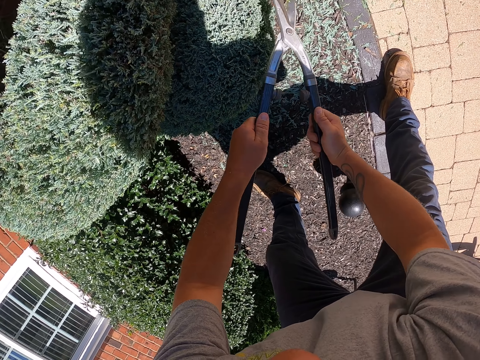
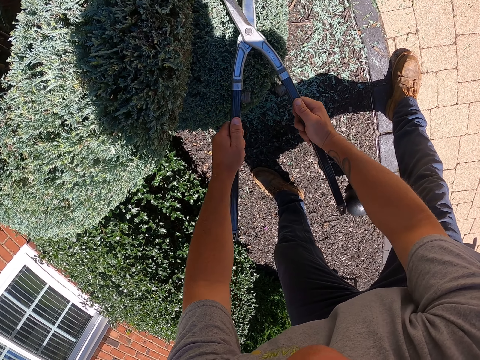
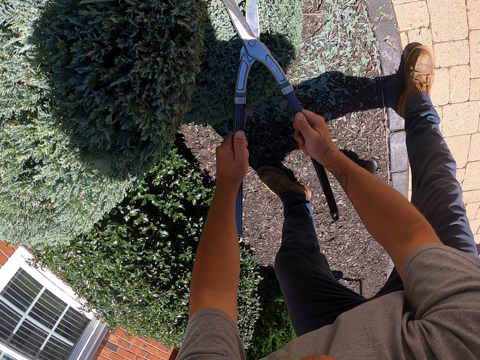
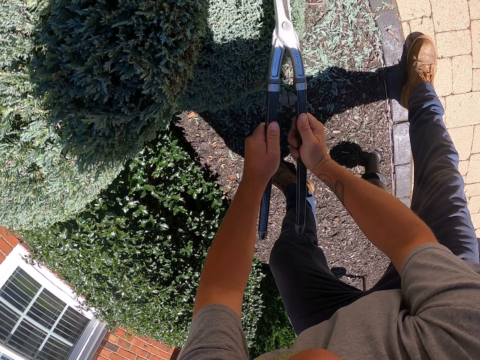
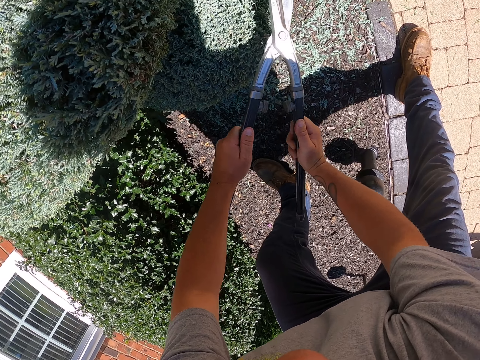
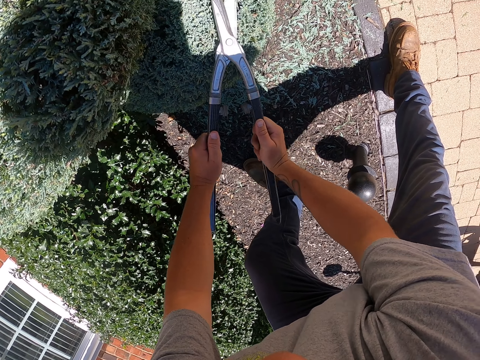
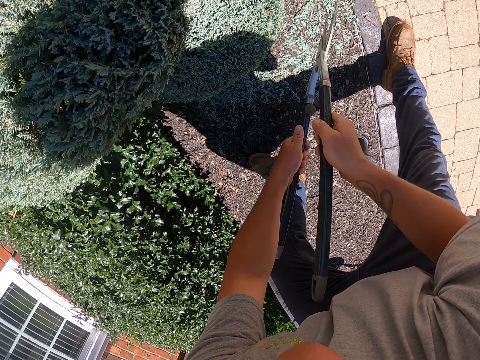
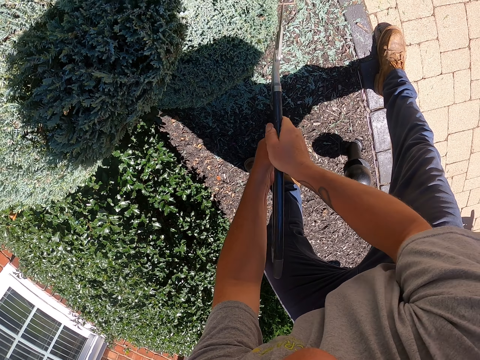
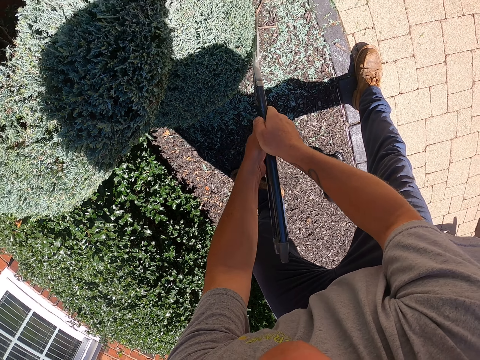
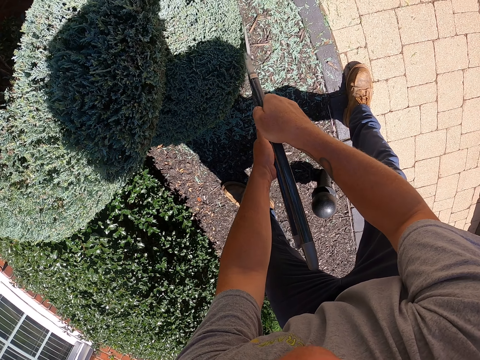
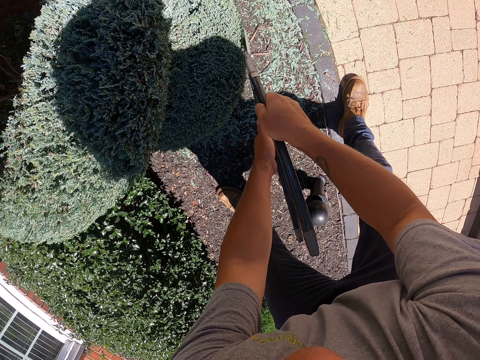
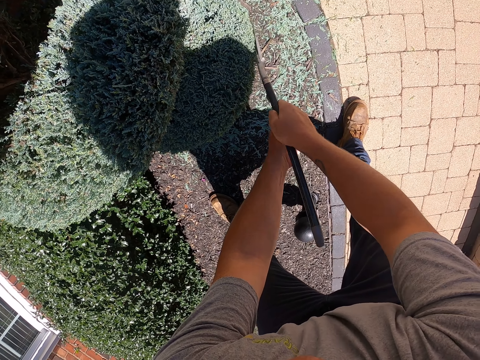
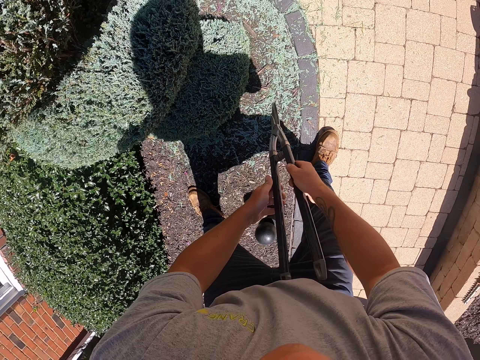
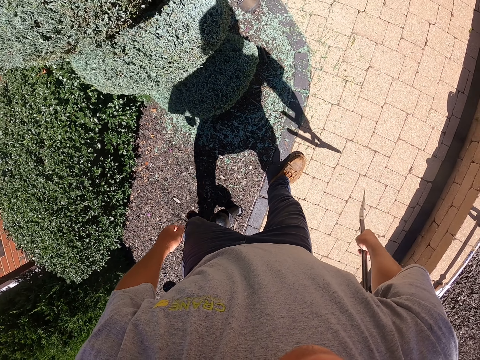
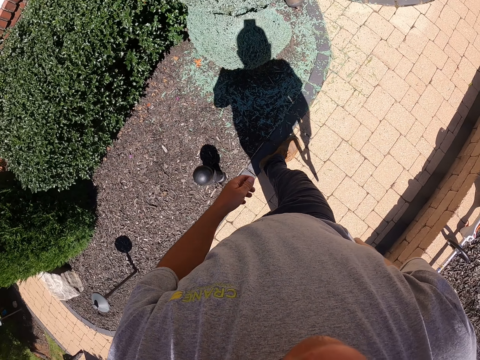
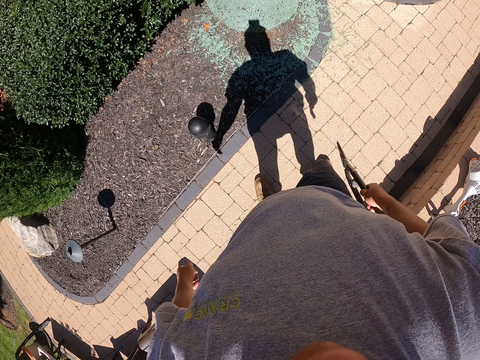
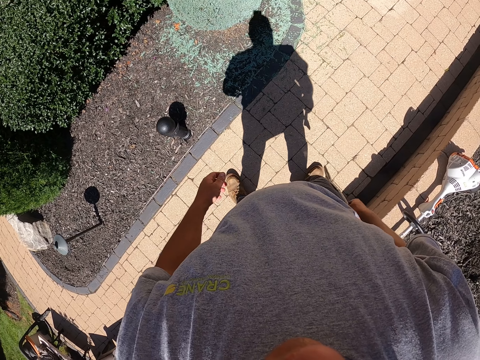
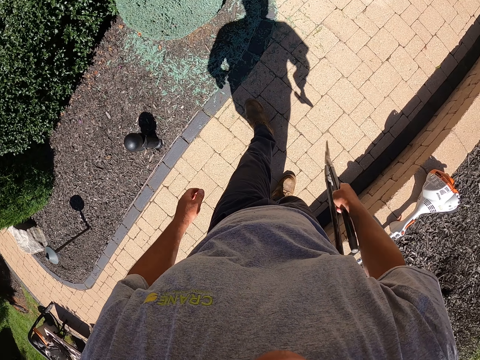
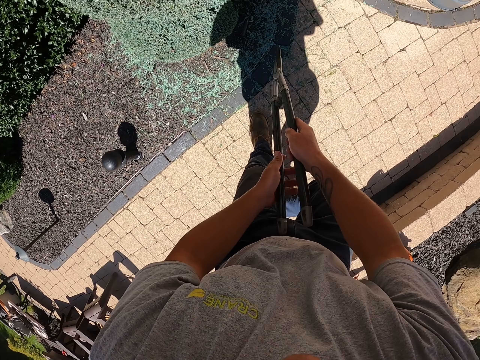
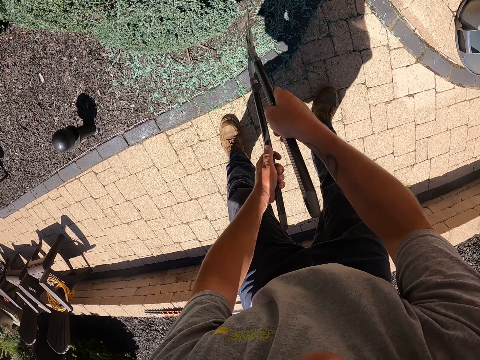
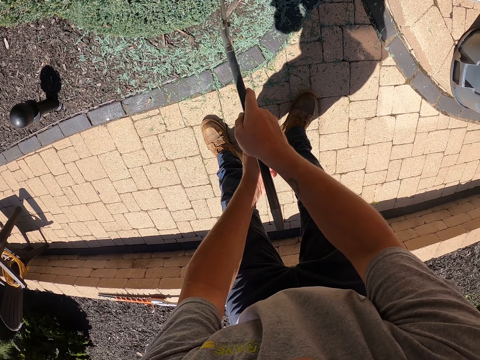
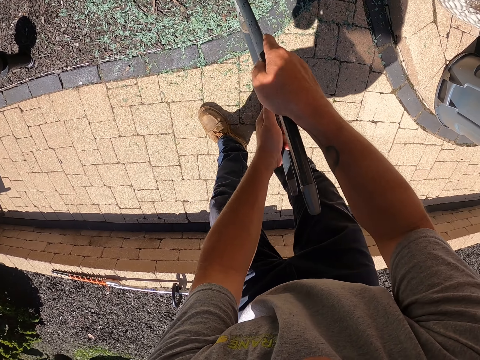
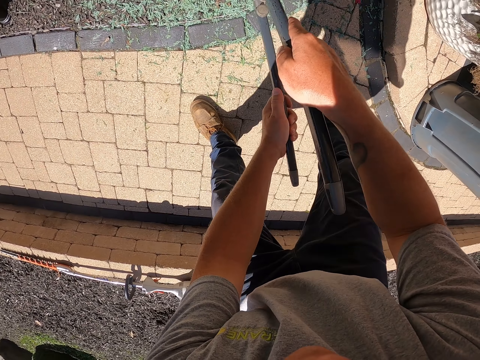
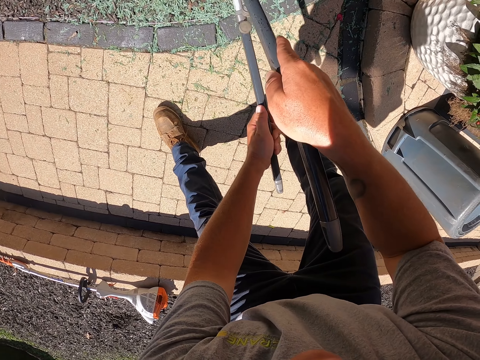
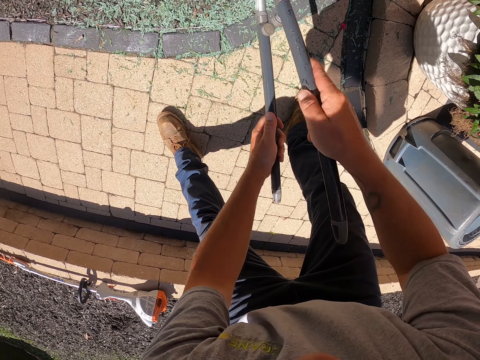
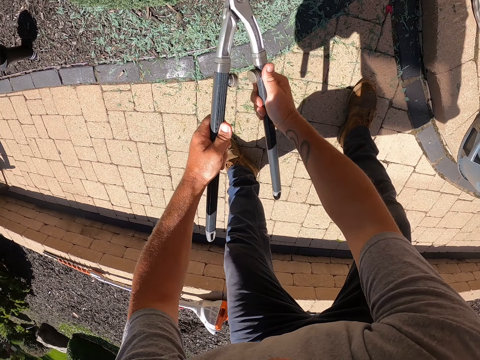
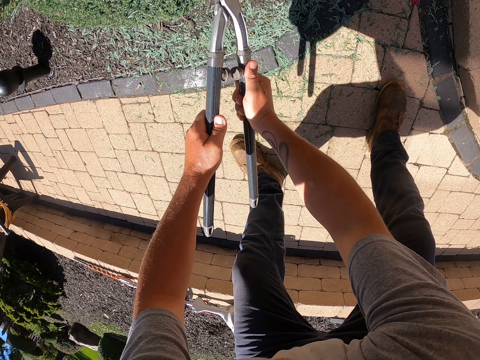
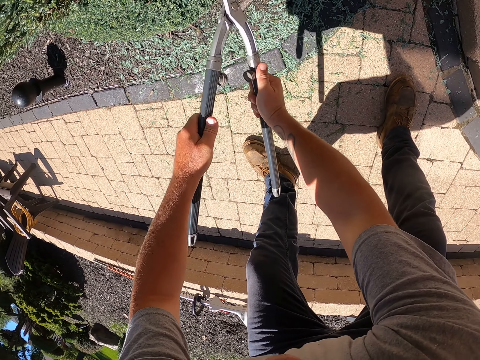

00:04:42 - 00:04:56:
The camera wearer steps aside looking where they have trimmed. They trim the flowers with the lopper.

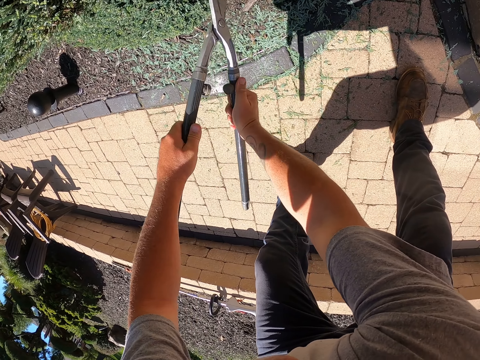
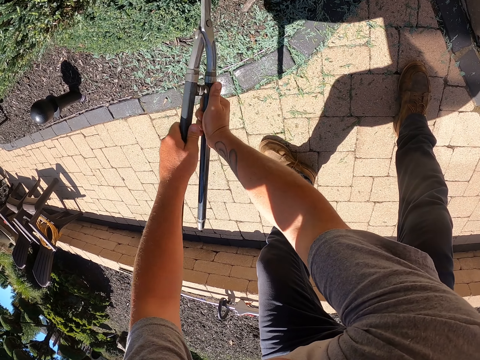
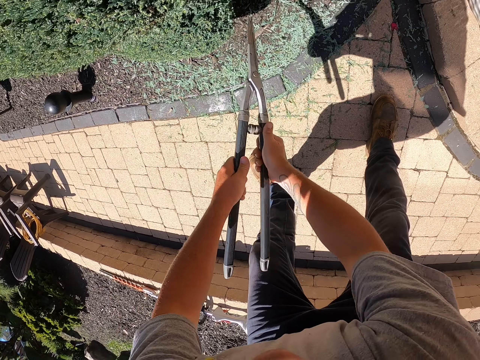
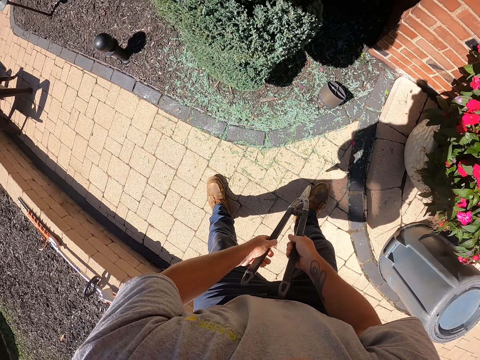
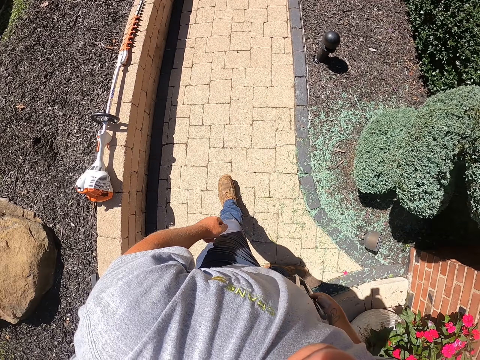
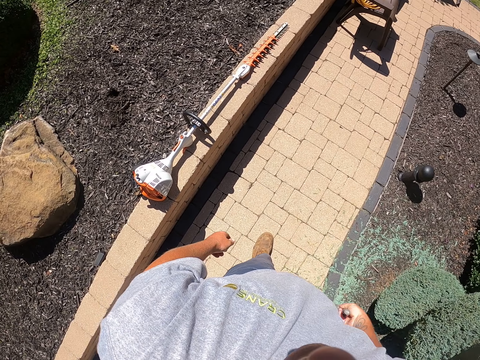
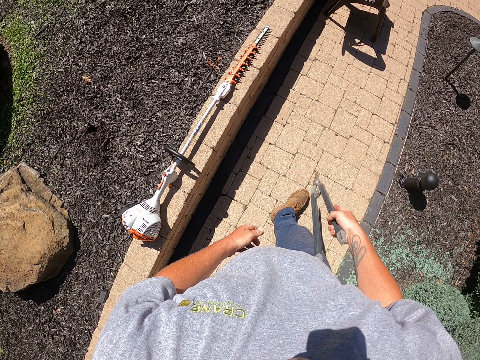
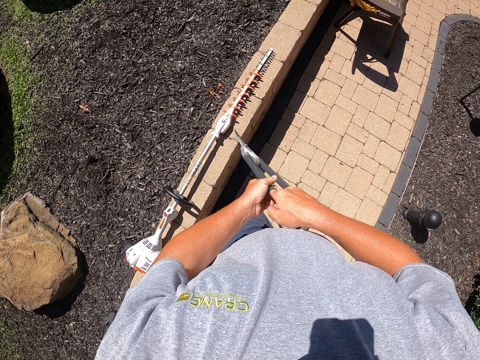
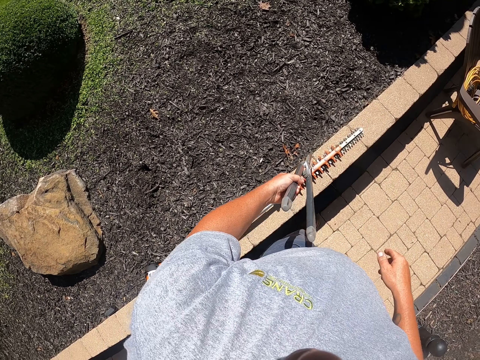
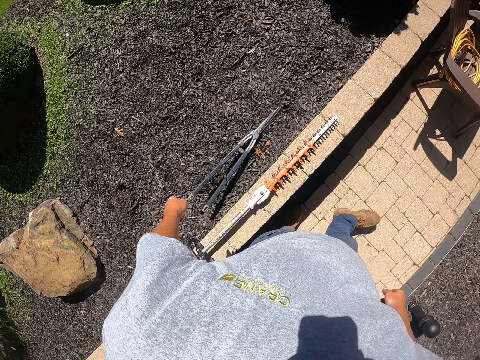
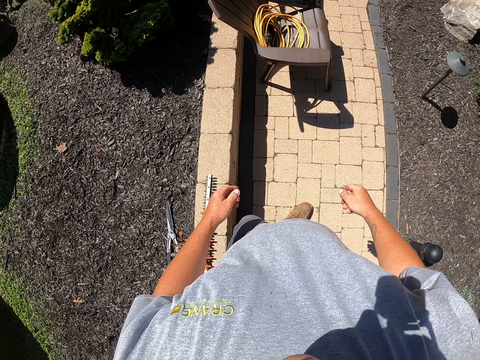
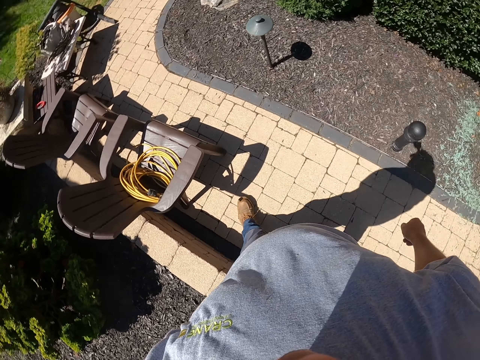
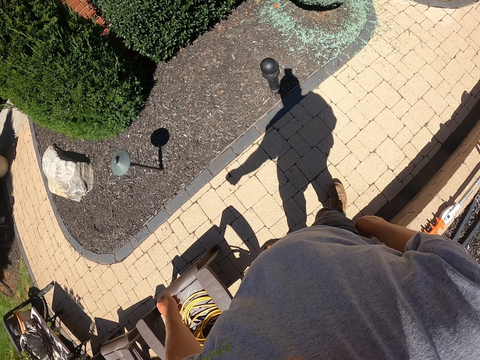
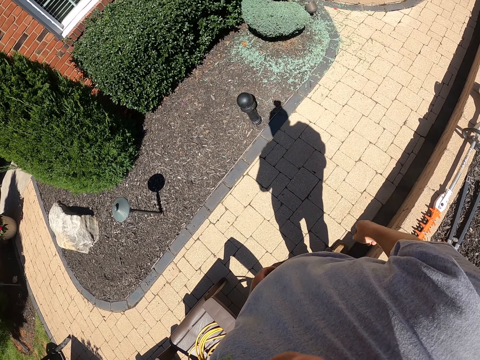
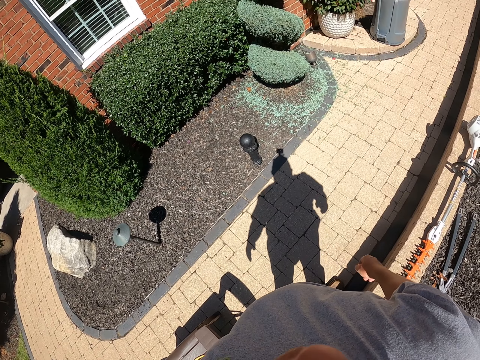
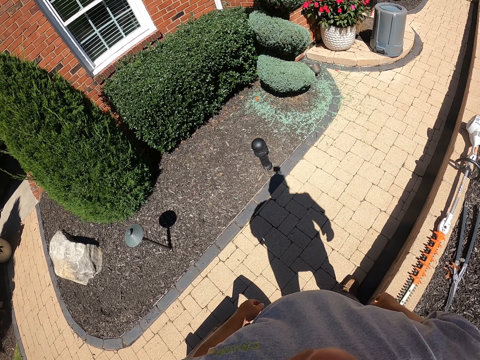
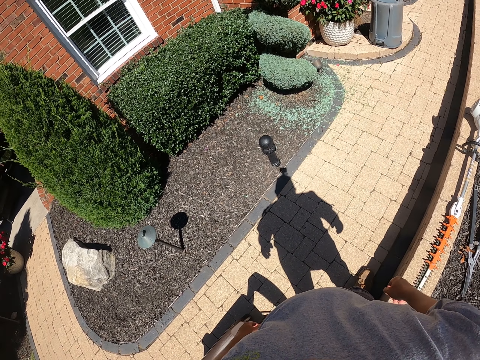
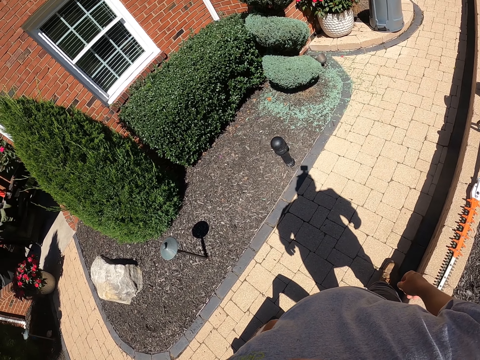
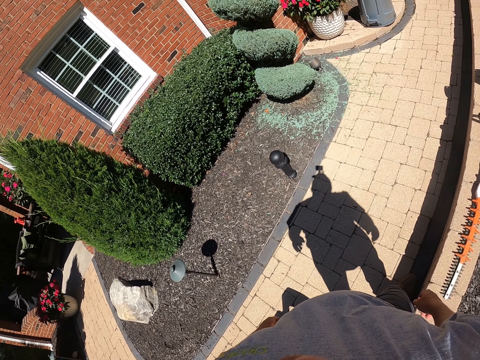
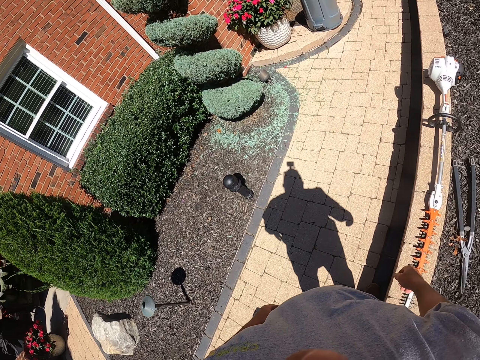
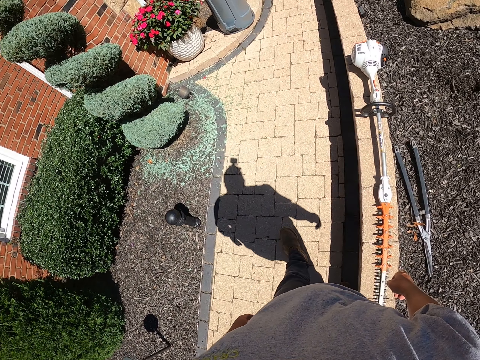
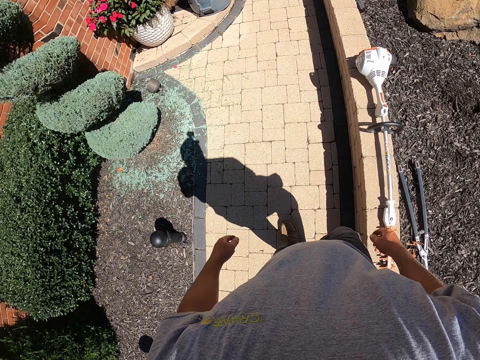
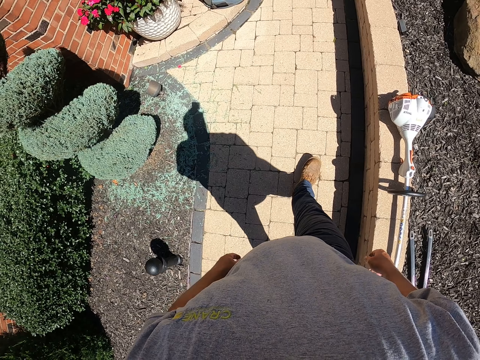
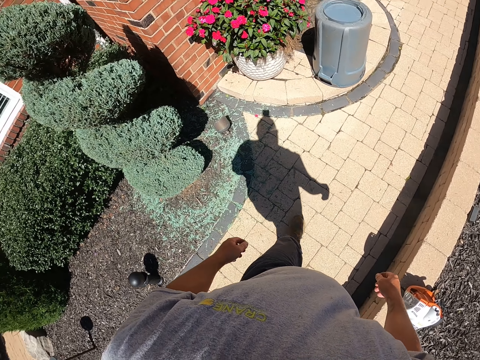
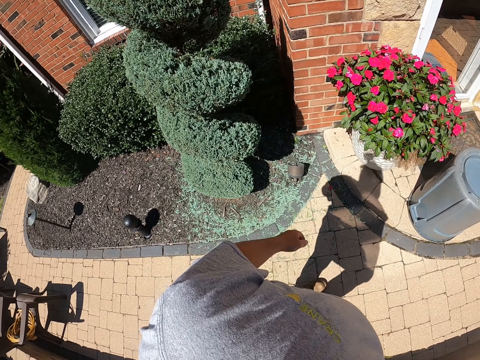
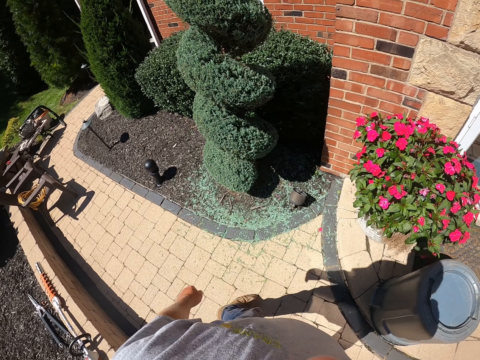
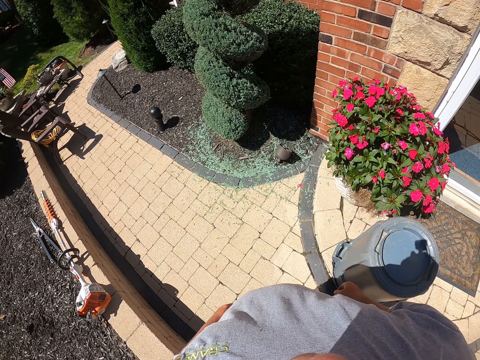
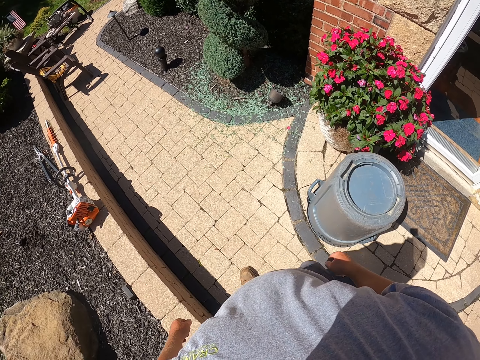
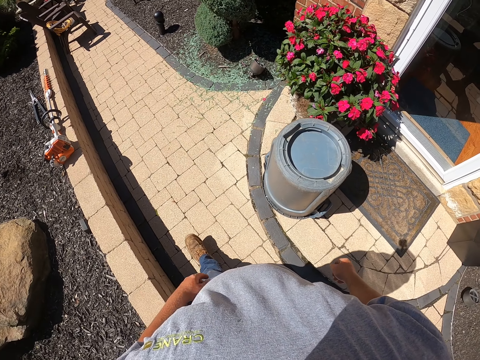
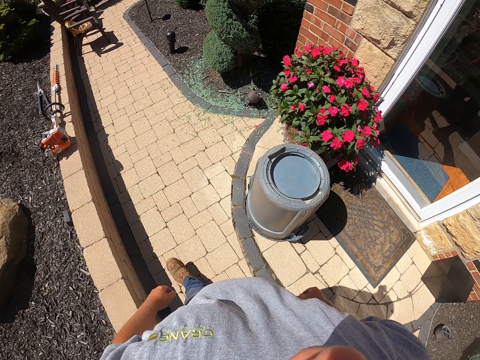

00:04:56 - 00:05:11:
The camera wearer walks around the garden. They drop the lopper on the ground. They look at the trimmed flower.
